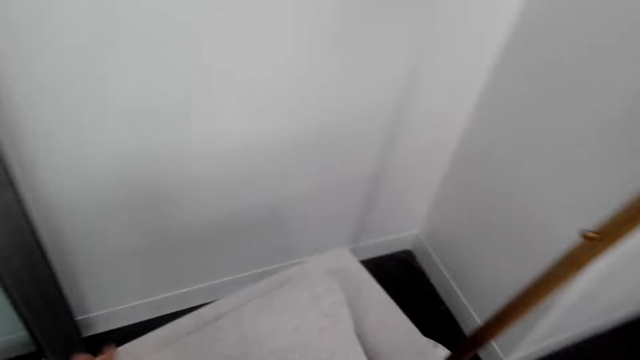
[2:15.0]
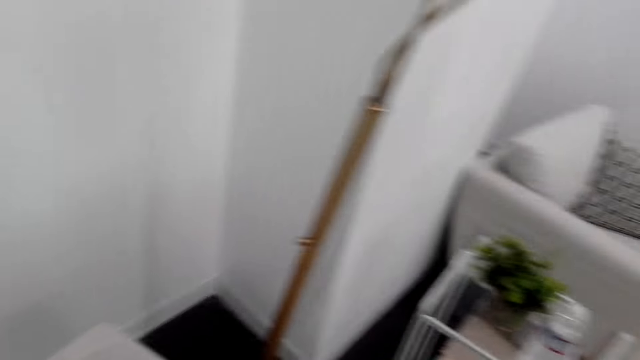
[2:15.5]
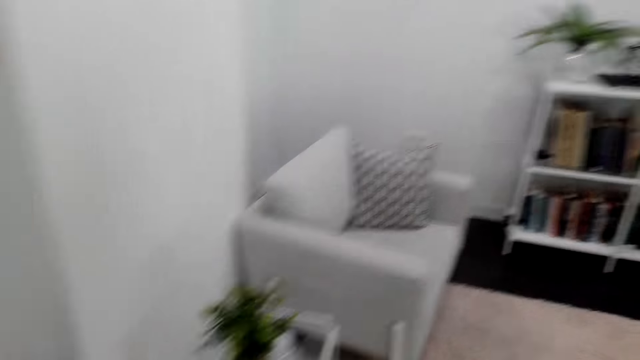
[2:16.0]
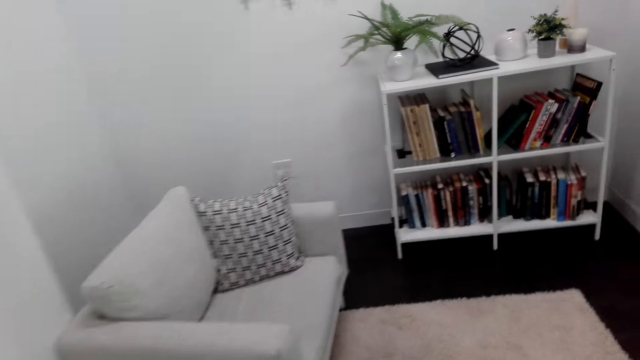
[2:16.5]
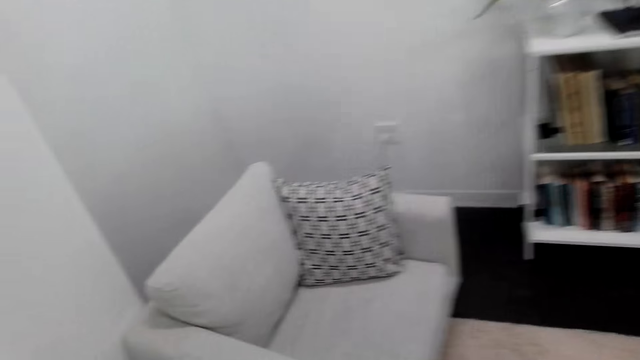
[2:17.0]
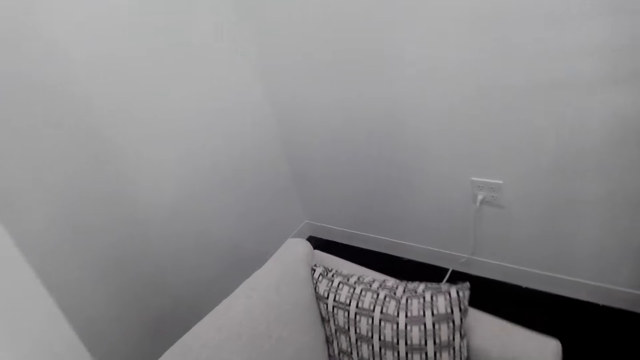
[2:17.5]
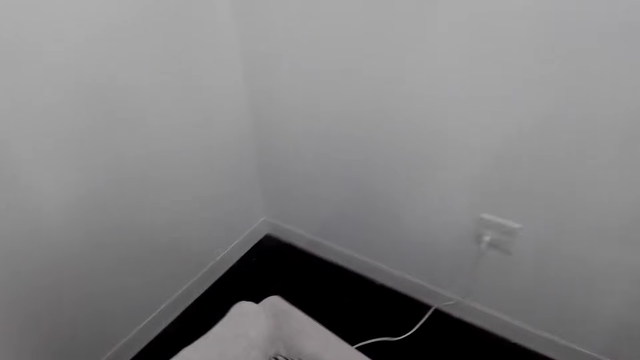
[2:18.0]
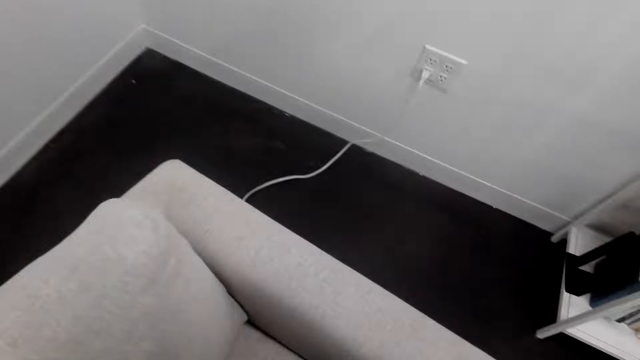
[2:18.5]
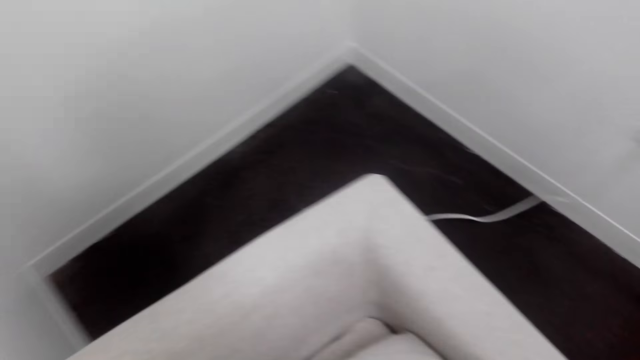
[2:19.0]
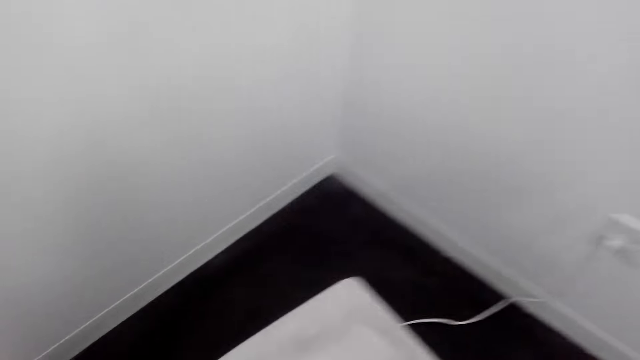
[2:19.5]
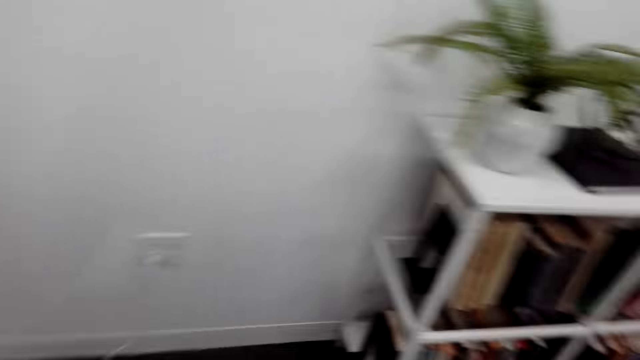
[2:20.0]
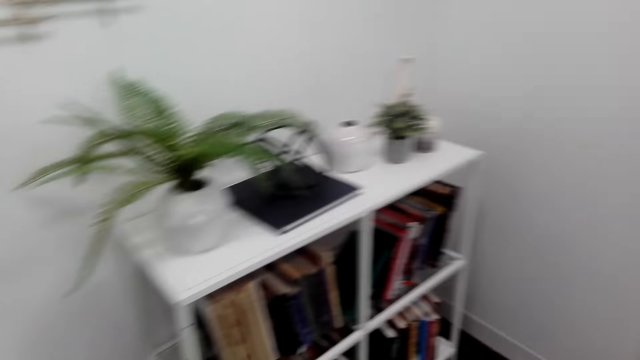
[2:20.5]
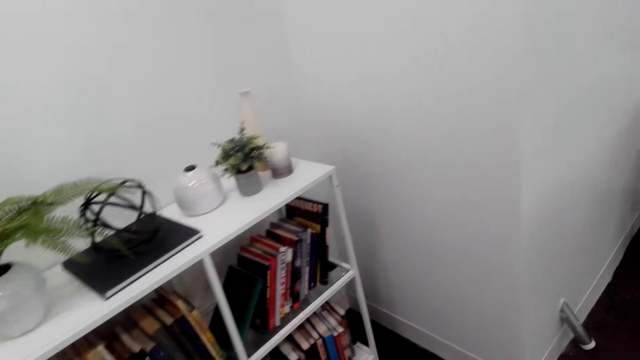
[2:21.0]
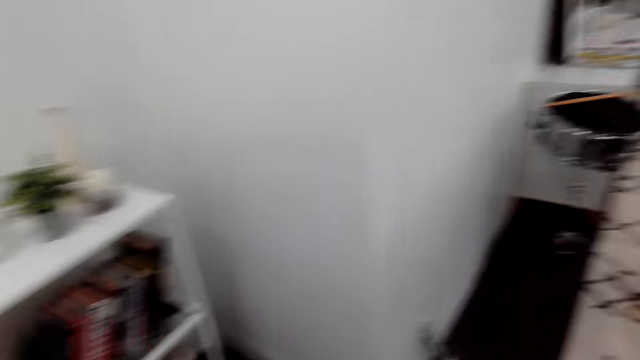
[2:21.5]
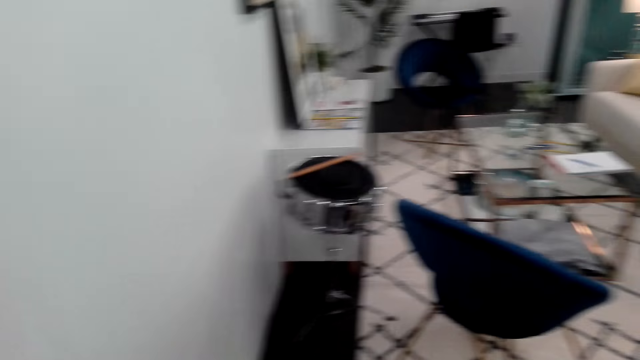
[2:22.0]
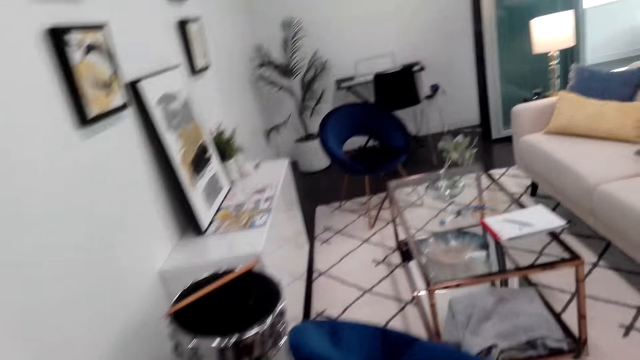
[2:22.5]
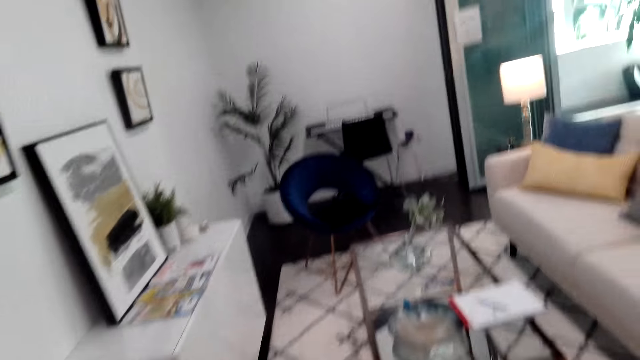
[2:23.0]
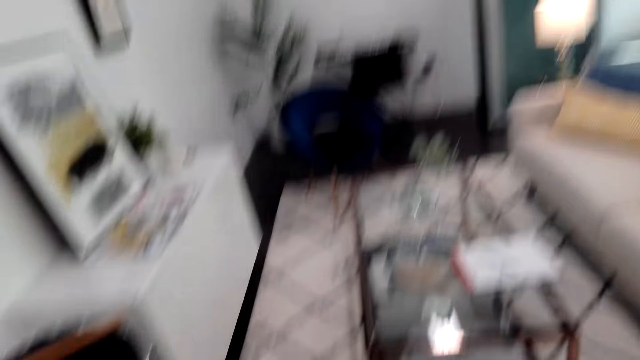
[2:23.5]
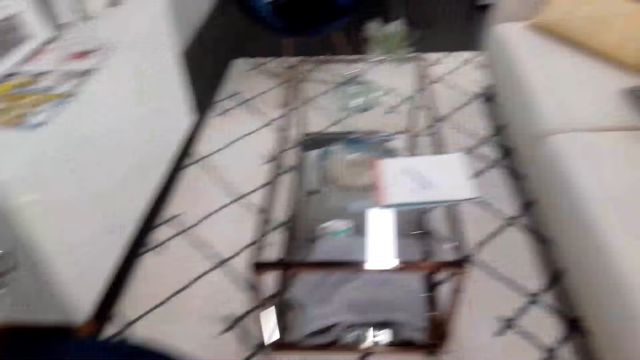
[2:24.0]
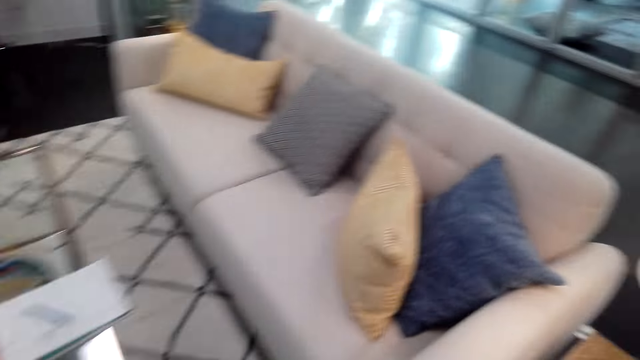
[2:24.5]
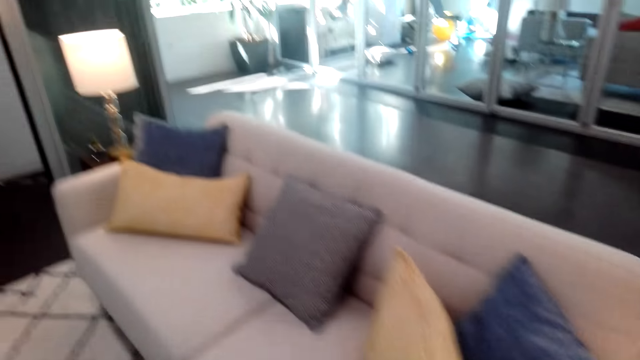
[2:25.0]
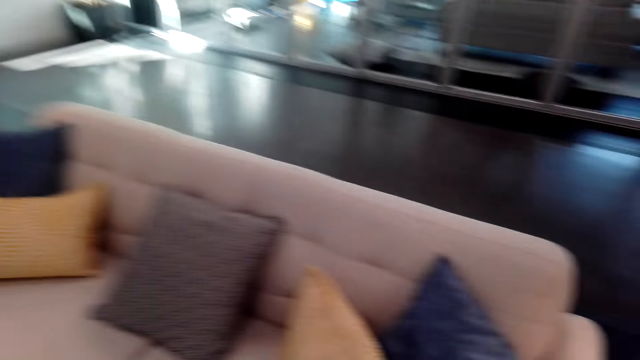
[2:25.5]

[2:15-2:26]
The camera wearer looks around and walks around. They move the square pillow on the chair. They walk around. They look around. They look around again.

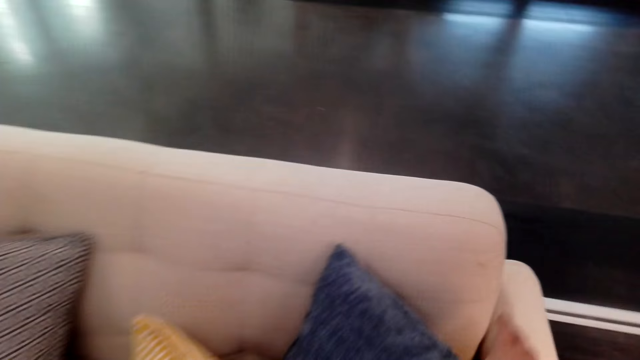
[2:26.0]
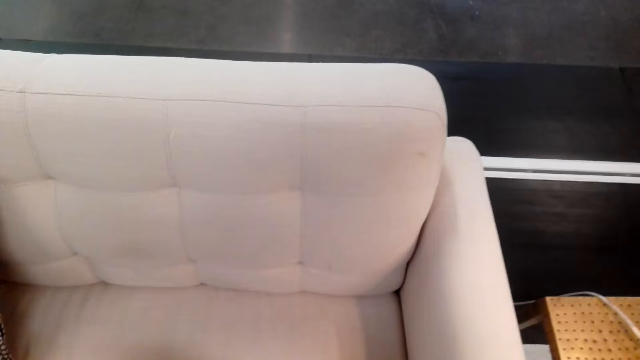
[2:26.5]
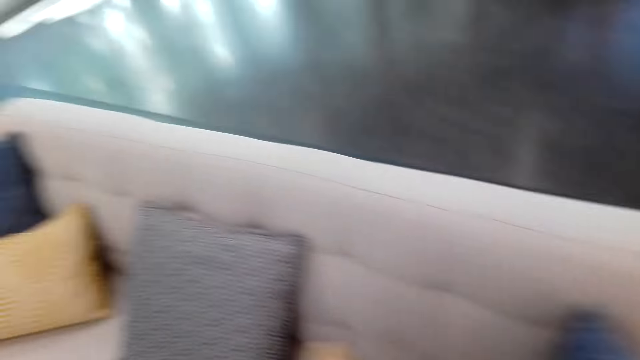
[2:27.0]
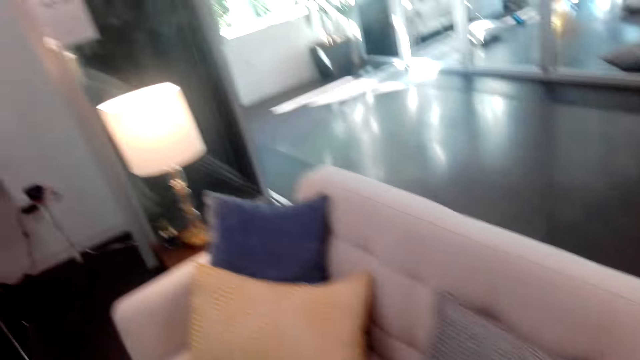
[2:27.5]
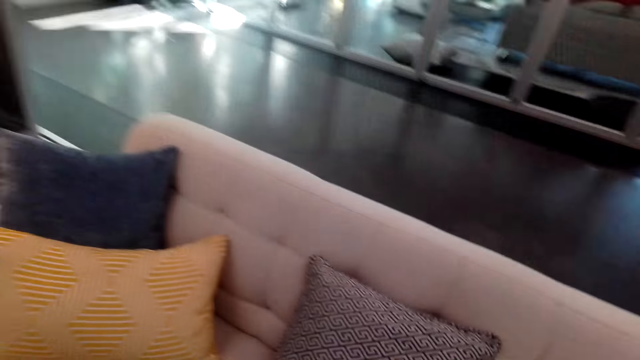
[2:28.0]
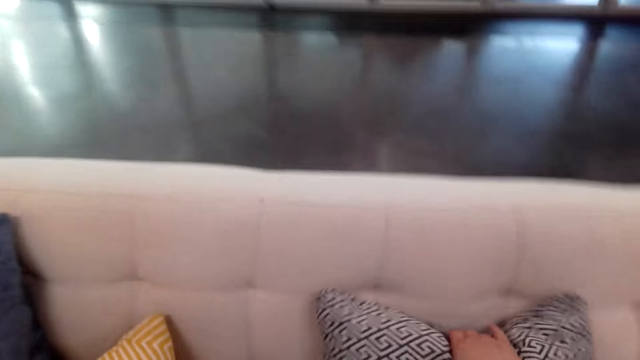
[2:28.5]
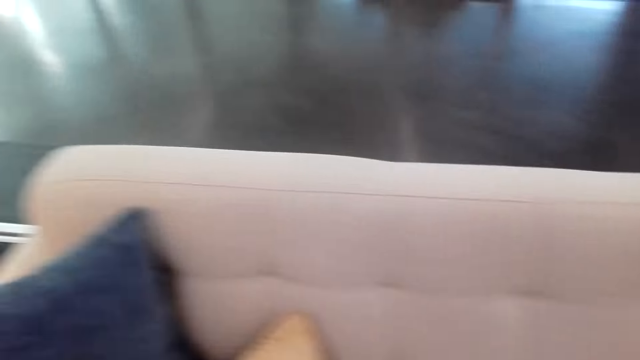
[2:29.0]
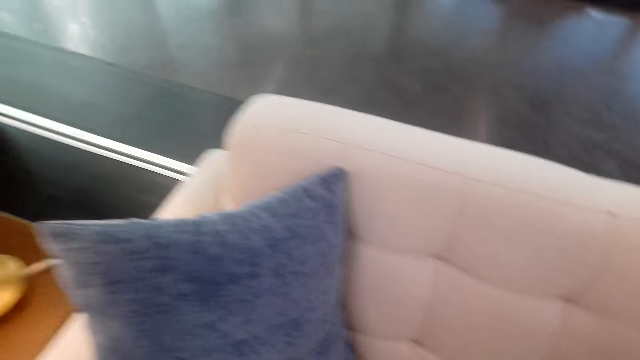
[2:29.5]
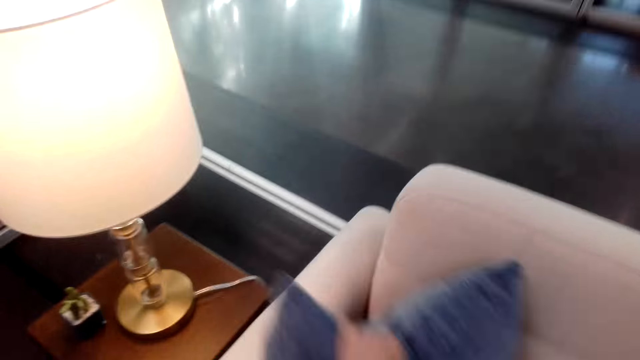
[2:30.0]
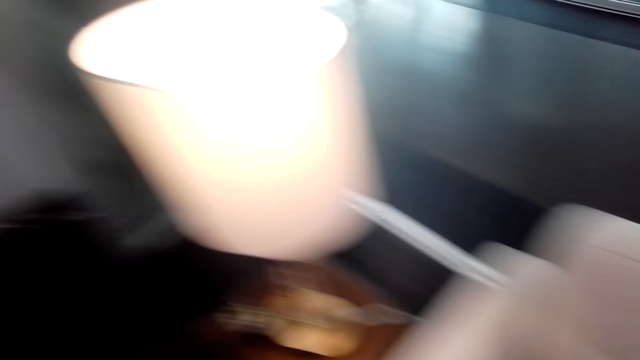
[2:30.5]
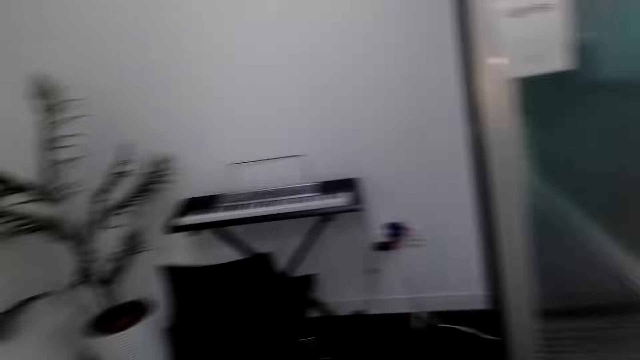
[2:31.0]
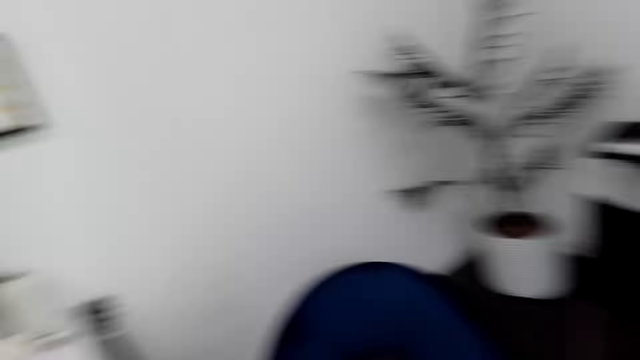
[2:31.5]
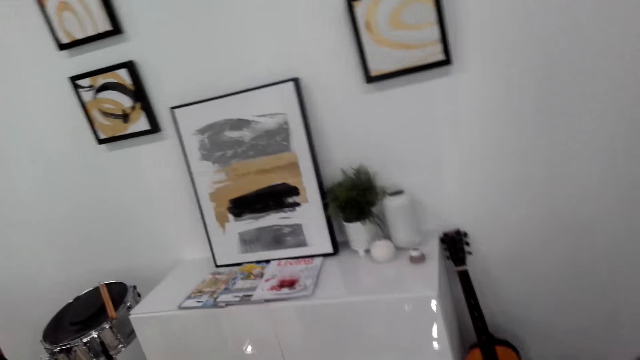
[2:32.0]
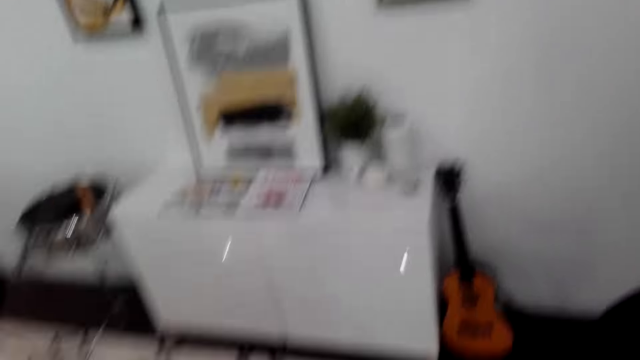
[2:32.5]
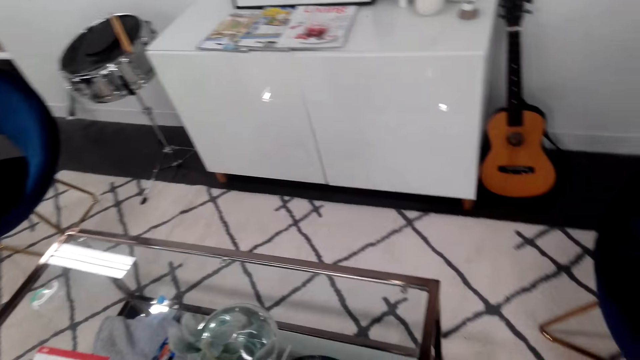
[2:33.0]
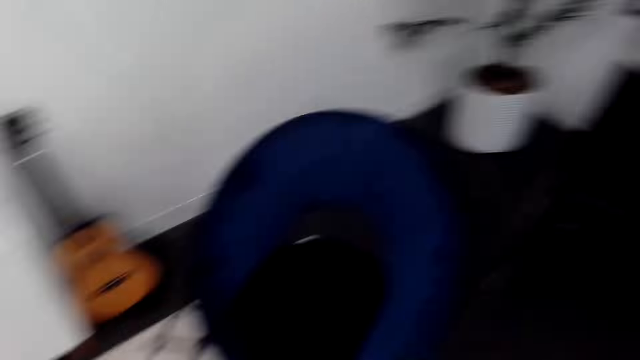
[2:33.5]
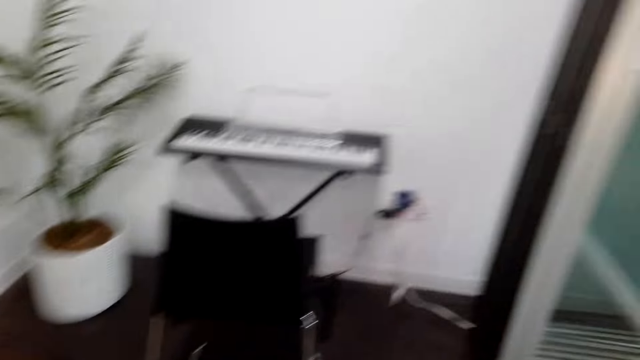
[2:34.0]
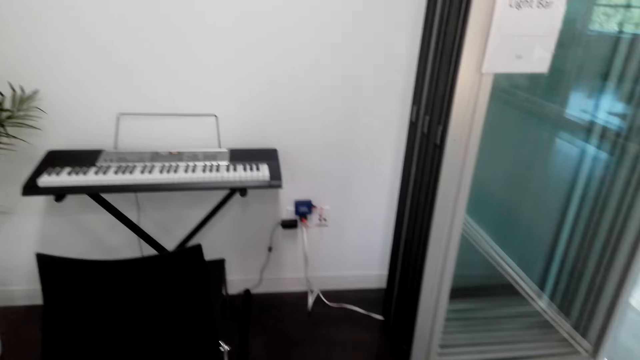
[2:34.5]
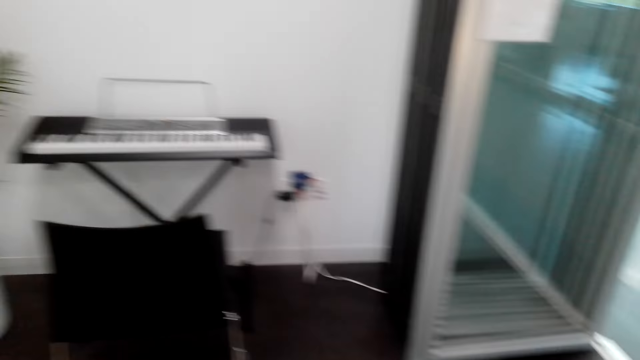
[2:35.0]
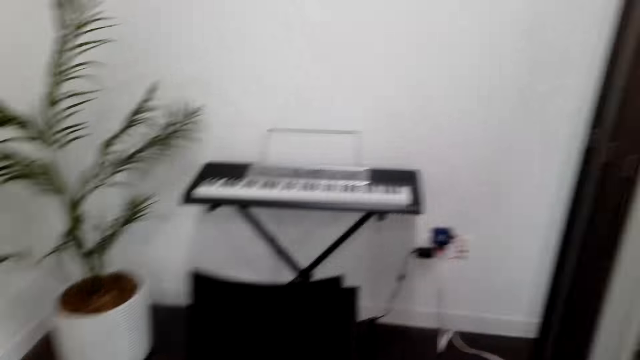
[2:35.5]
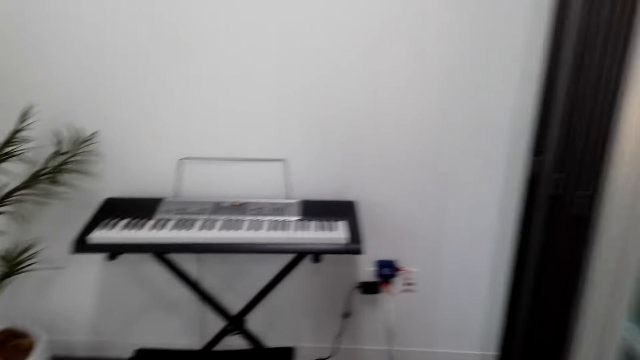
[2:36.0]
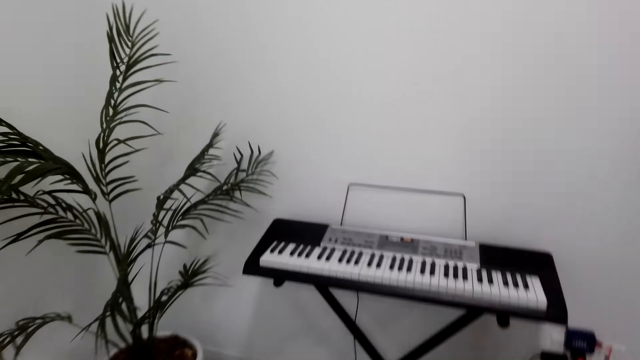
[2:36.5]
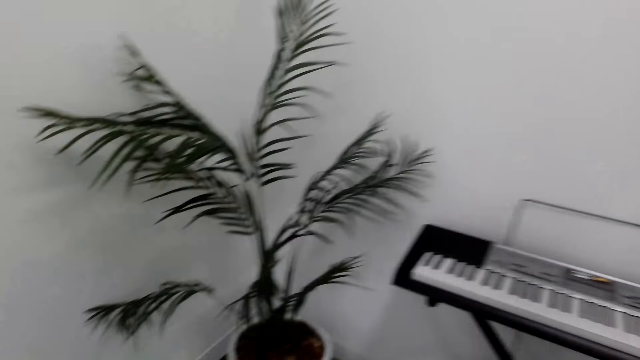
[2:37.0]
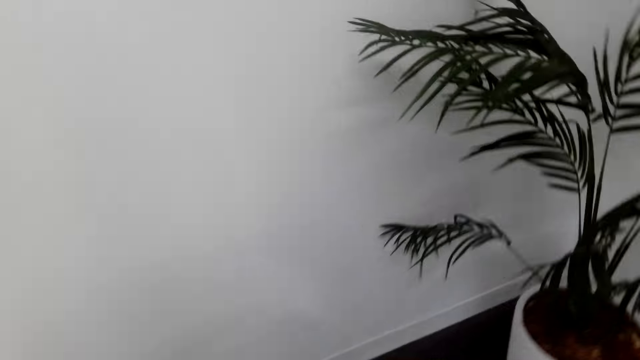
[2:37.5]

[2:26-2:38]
The camera wearer moves the square pillow on a couch. They walk around. They look around. They move the square pillow. They move the square pillow again. They walk around. They look around. They walk around. They look around.
